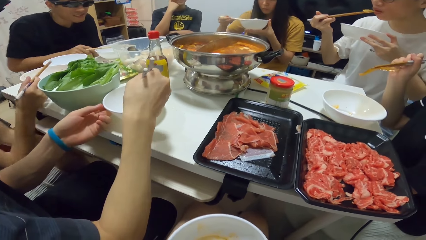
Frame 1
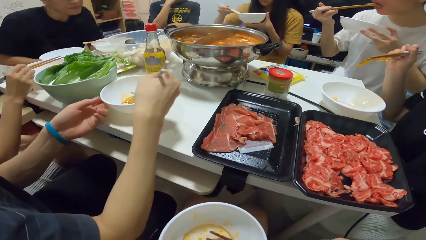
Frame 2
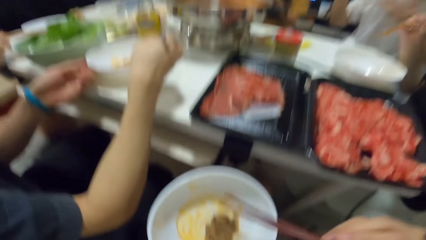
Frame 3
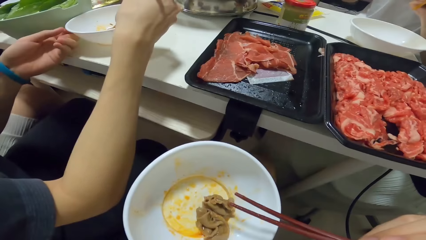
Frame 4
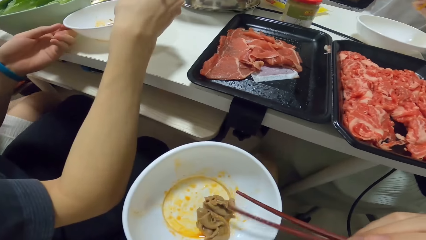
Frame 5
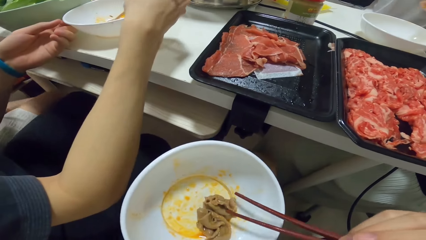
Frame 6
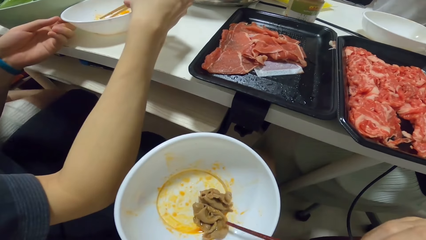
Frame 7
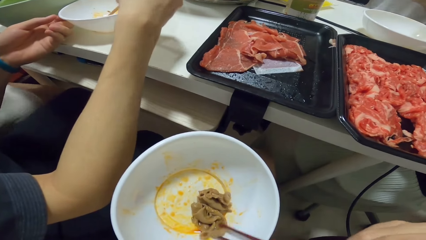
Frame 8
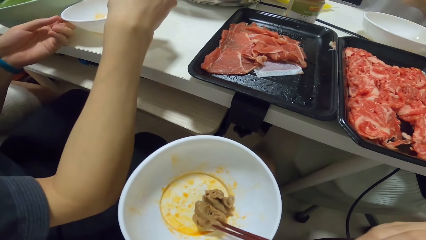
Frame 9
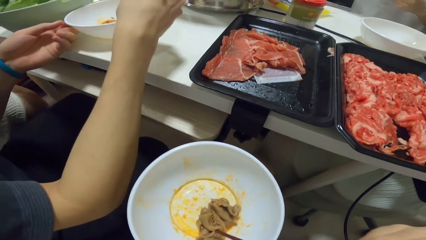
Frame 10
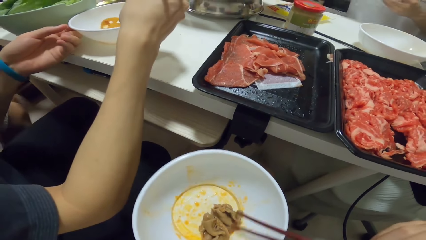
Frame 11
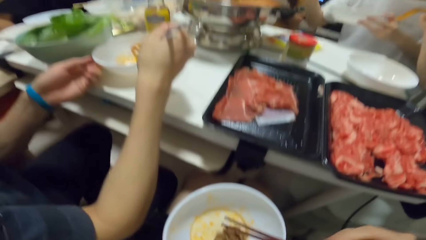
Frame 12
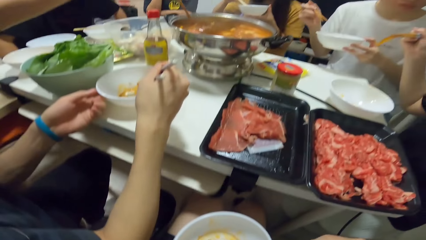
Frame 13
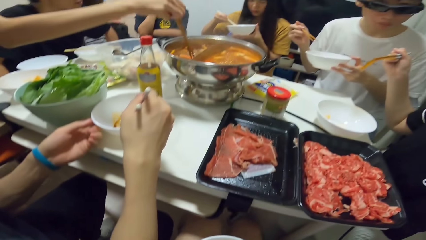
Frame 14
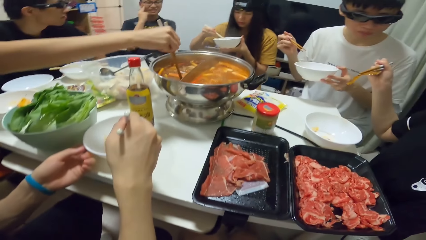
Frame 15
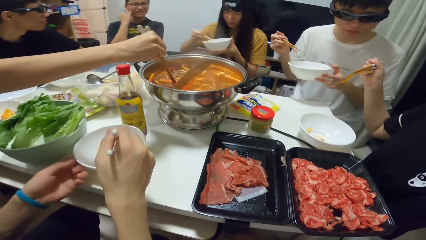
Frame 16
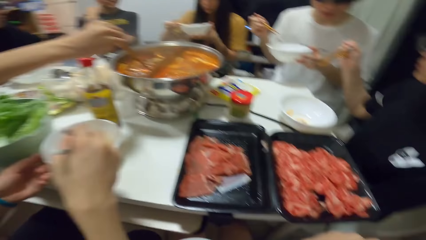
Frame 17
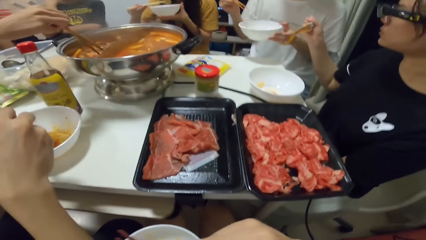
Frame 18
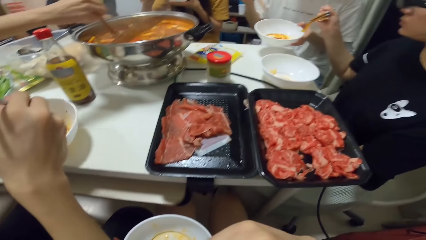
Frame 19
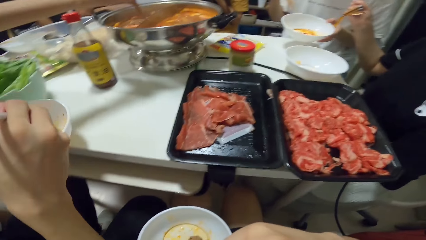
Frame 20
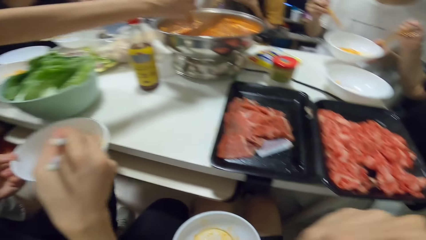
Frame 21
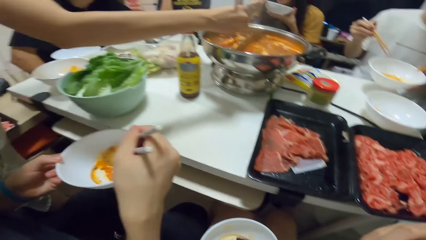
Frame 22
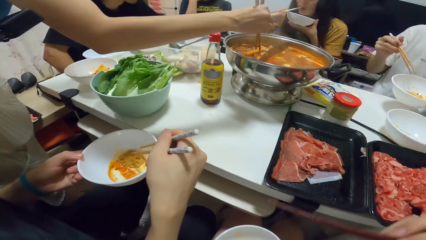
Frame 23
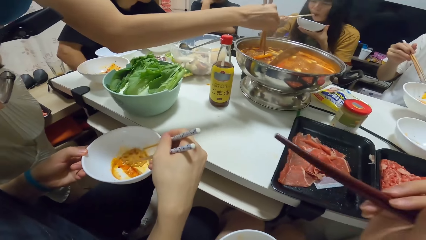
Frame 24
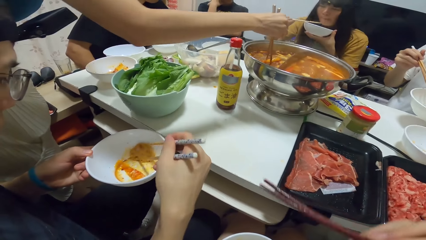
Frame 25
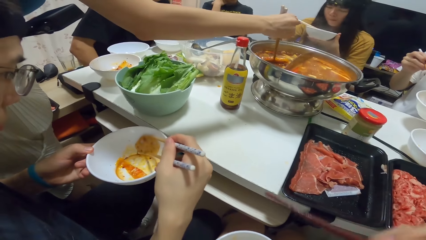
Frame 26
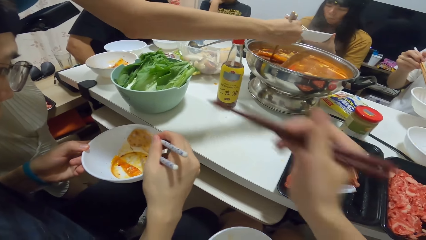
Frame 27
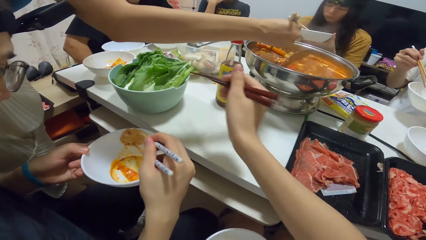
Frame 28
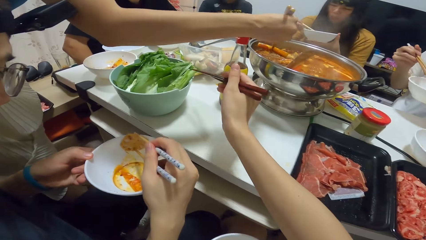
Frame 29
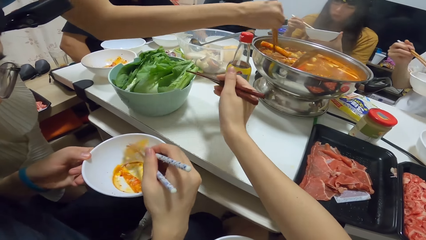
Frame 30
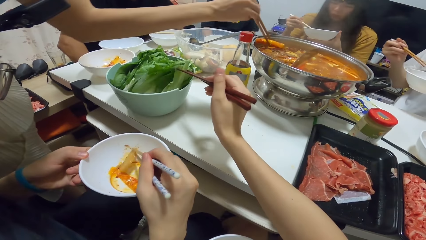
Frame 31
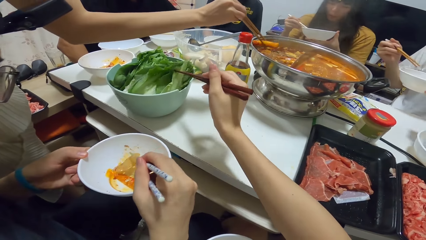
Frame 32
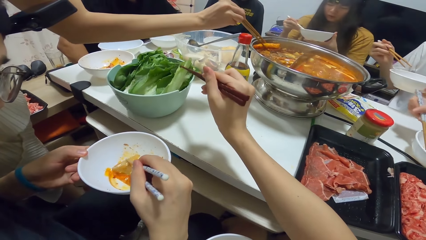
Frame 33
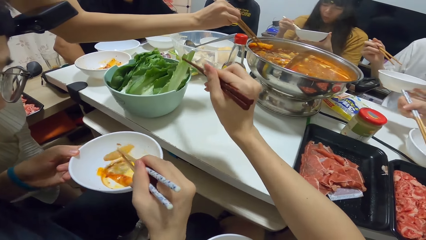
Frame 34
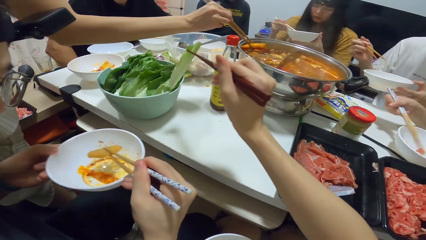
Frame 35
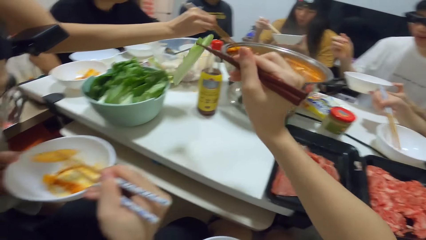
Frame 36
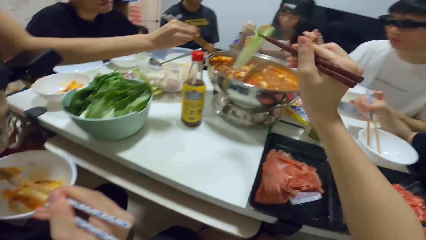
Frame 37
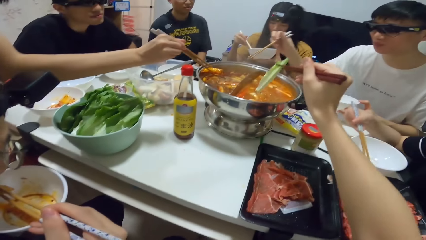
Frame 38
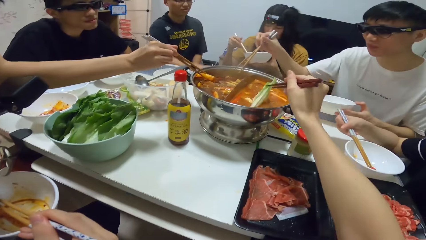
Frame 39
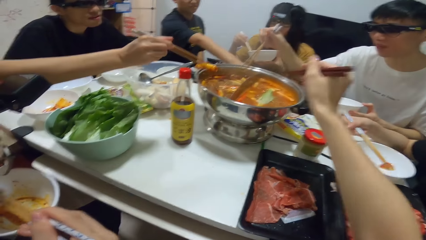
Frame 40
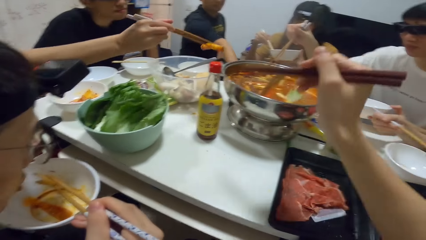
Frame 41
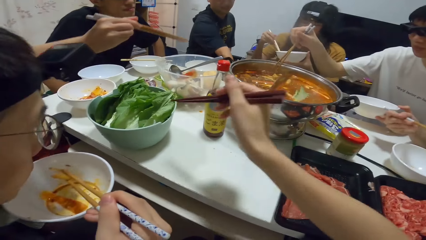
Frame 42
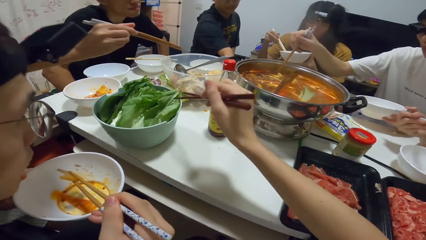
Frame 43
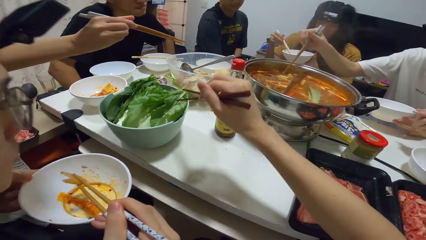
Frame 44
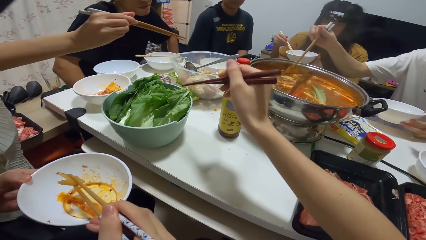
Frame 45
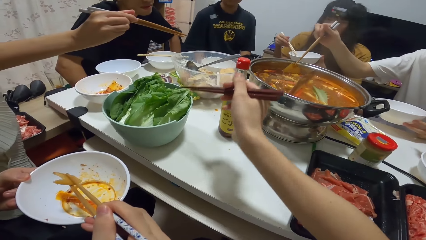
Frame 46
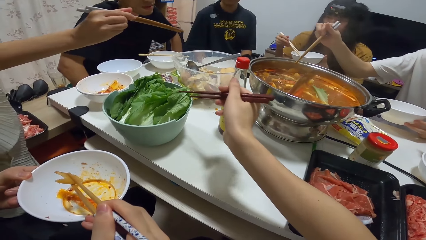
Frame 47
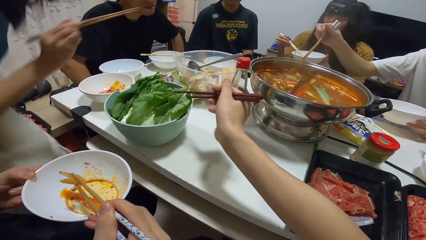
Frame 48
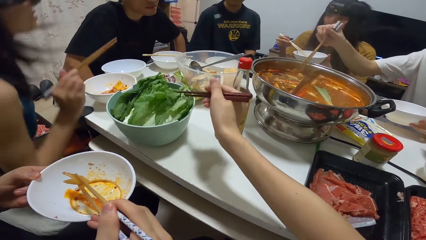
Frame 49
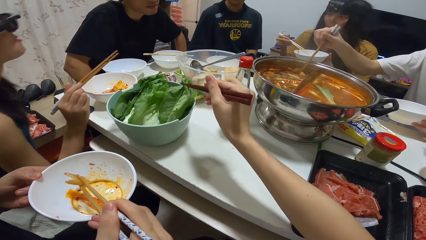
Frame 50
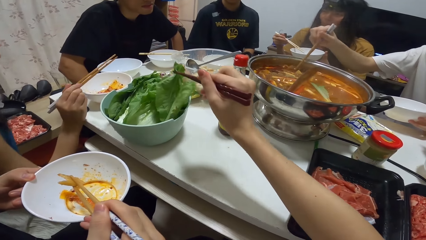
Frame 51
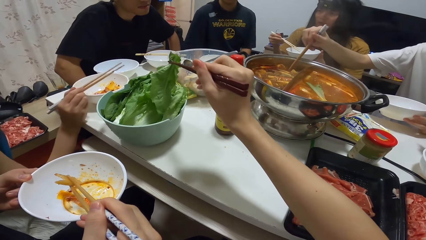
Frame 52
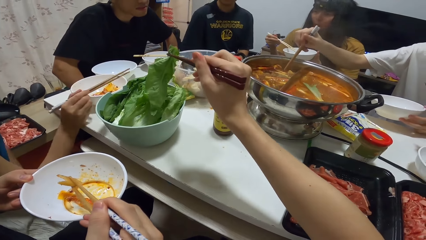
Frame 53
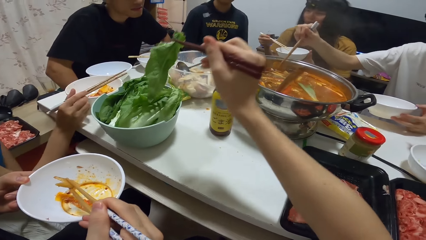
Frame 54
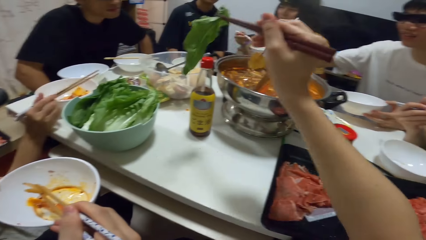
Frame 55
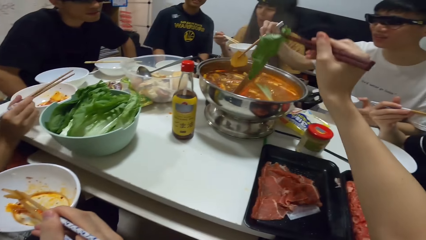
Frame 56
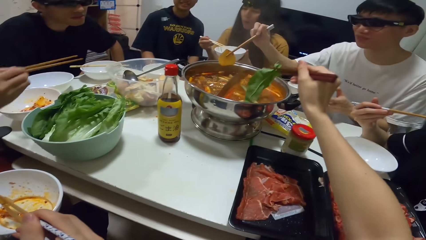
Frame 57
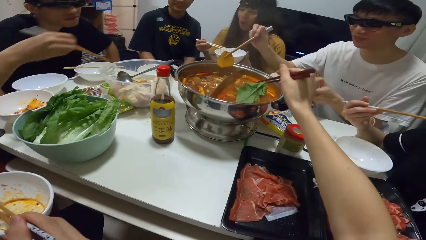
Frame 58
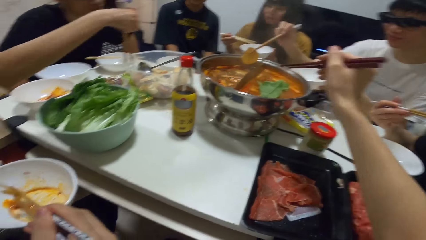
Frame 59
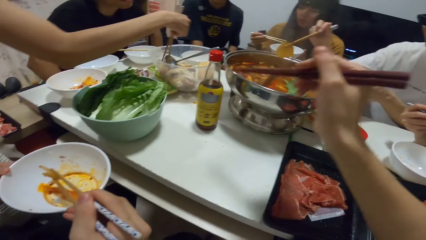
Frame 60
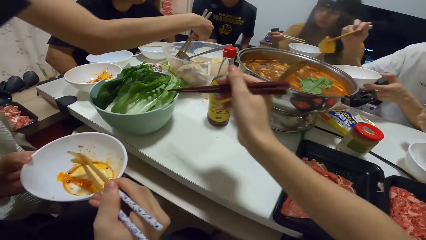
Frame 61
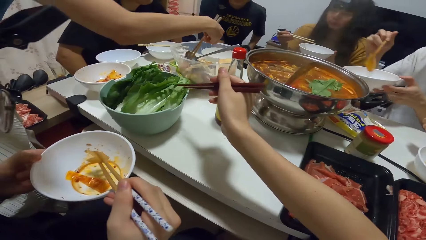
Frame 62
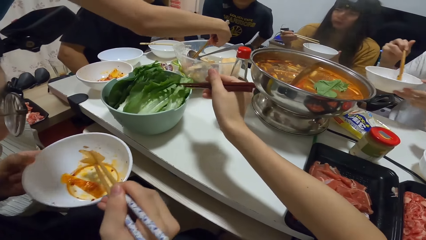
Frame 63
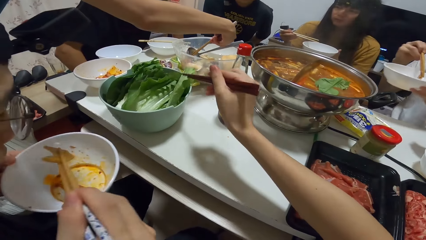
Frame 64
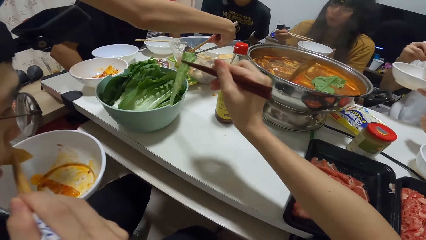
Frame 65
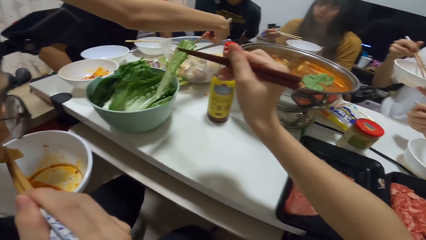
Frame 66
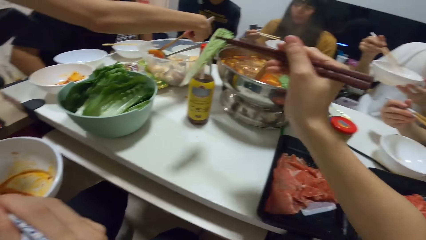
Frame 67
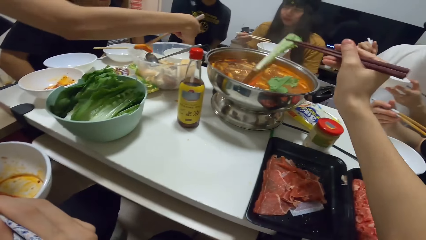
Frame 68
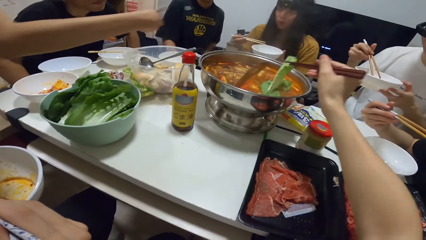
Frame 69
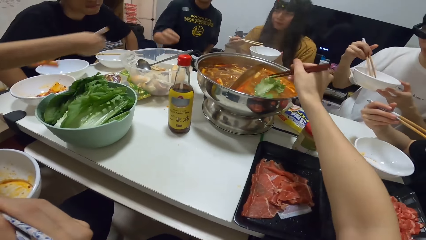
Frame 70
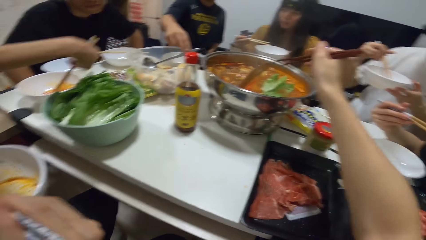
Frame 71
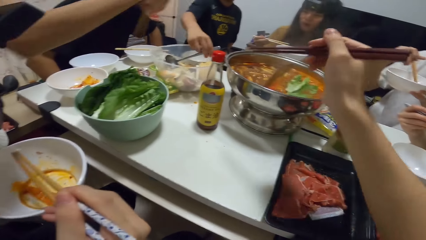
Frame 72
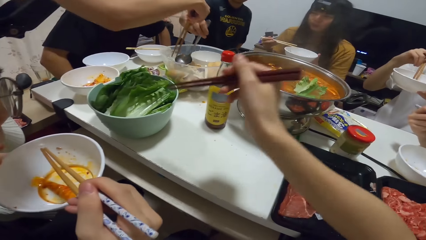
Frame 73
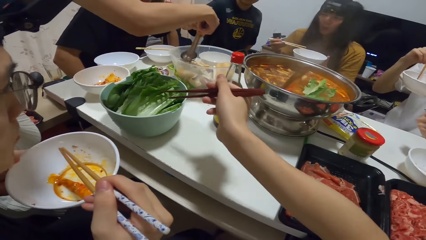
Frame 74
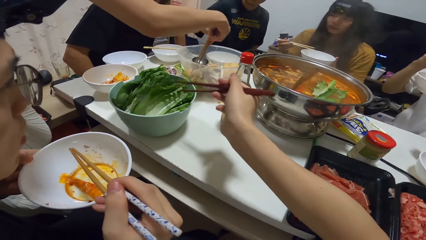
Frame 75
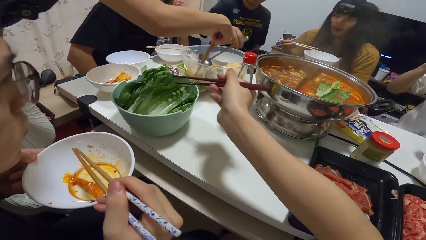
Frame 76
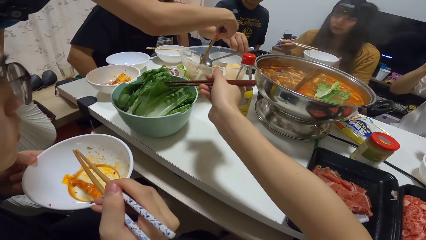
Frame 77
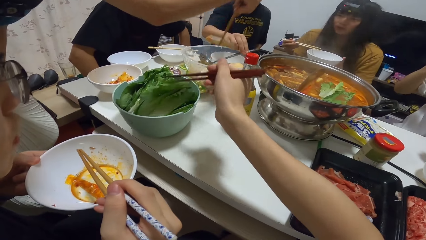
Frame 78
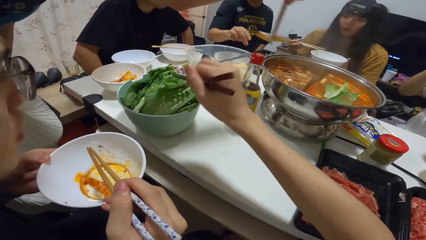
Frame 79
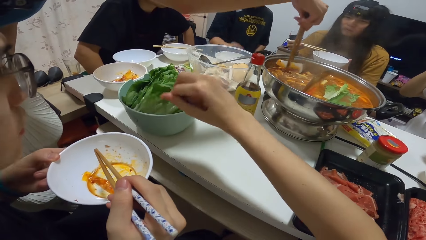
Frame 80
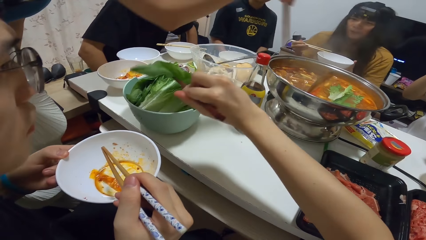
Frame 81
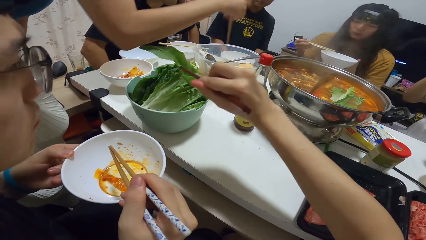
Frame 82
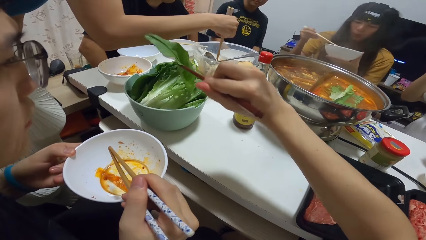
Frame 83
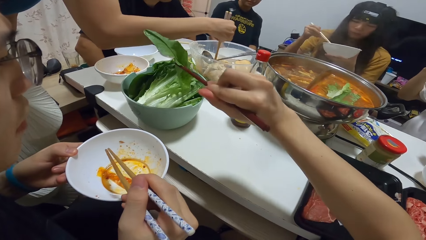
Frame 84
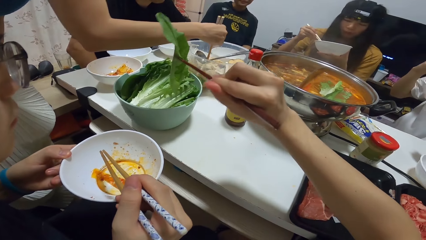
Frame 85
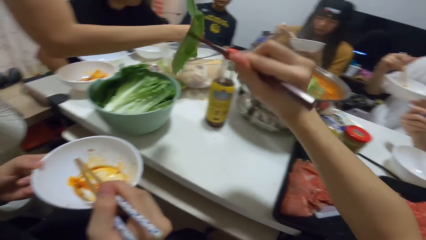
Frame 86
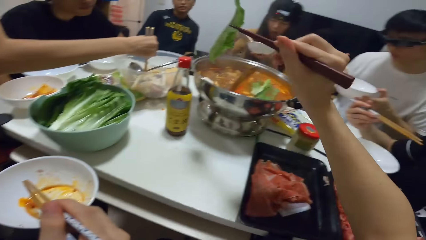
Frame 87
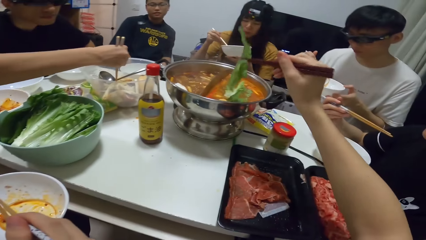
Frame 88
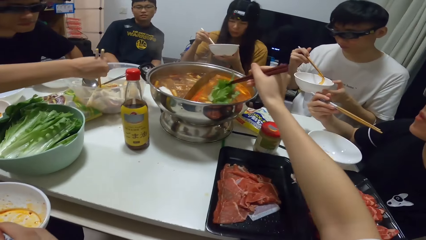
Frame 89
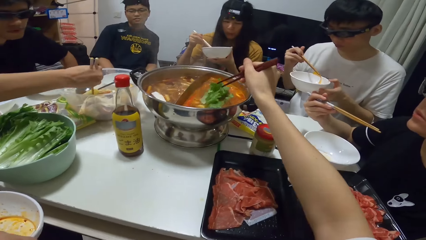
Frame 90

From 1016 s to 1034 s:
A man converses. A woman picks food from the pot with chopsticks in her right hand. Another man takes the food. The other man eats from the bowl. The camera wearer picks a lettuce leaf from a bowl with chopsticks in his right hand. He puts the lettuce leaf into the pot. The woman sits down. The camera wearer picks another lettuce leaf from the bowl with chopsticks in his right hand. He puts the lettuce leaf into the pot. The woman picks food from the bowl with chopsticks in her right hand. The camera wearer picks another lettuce leaf from the bowl with chopsticks in his right hand. He puts the lettuce leaf into the pot. The woman puts the food into a bowl on the table. The other man eats the food. The camera wearer picks another lettuce leaf from the bowl with chopsticks in his right hand.
